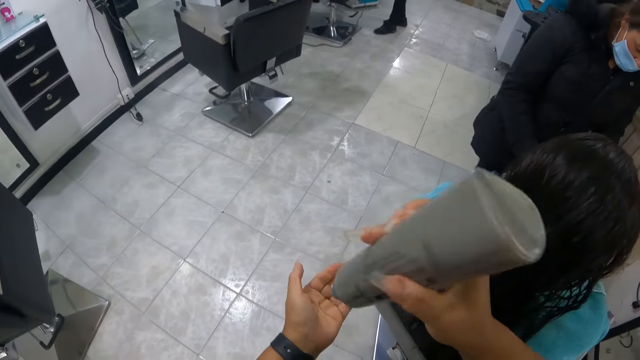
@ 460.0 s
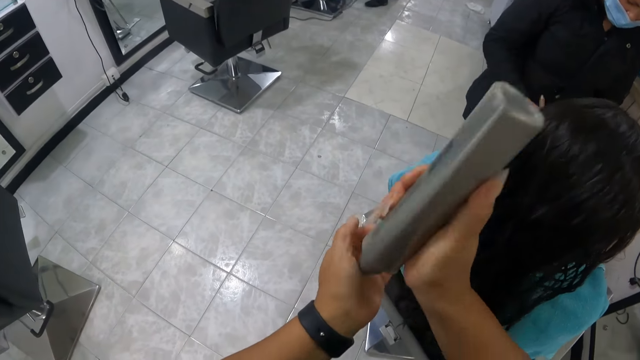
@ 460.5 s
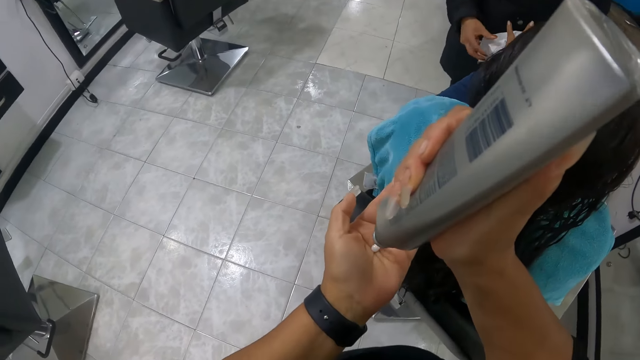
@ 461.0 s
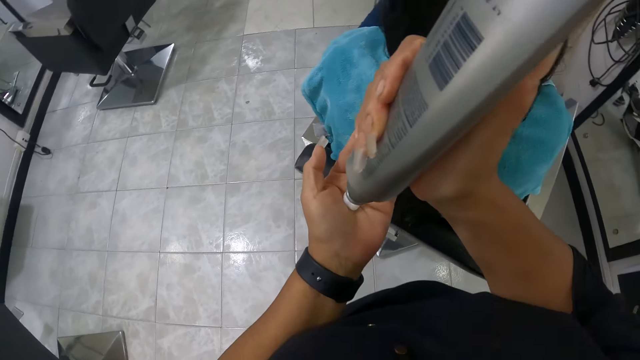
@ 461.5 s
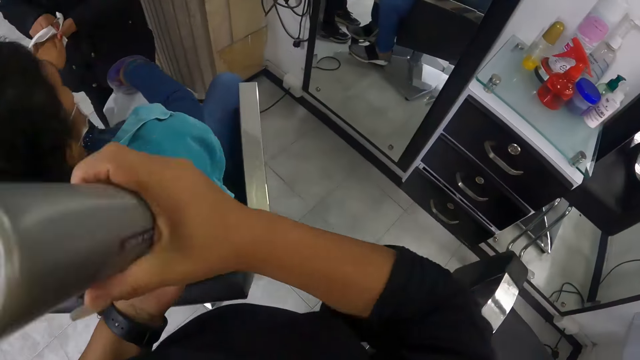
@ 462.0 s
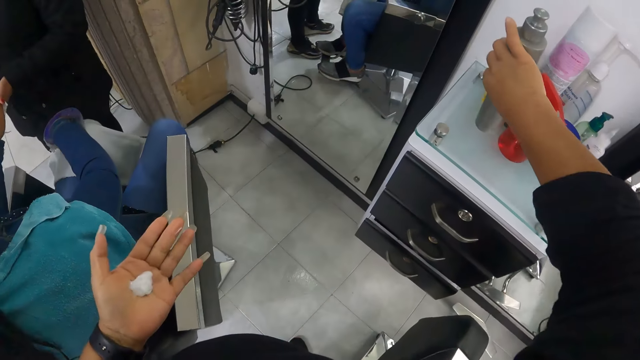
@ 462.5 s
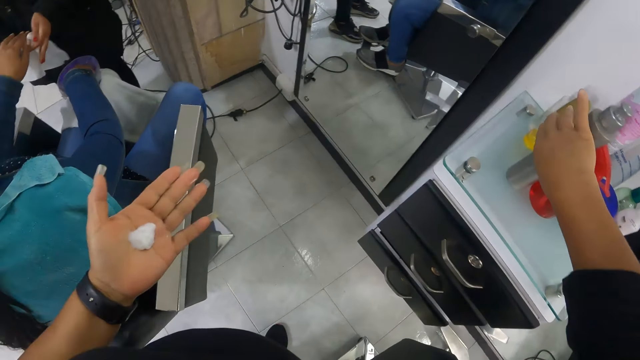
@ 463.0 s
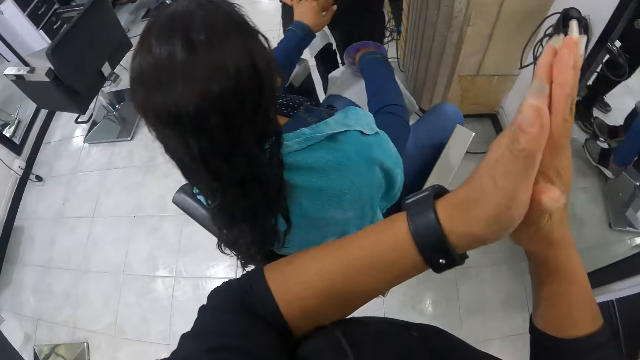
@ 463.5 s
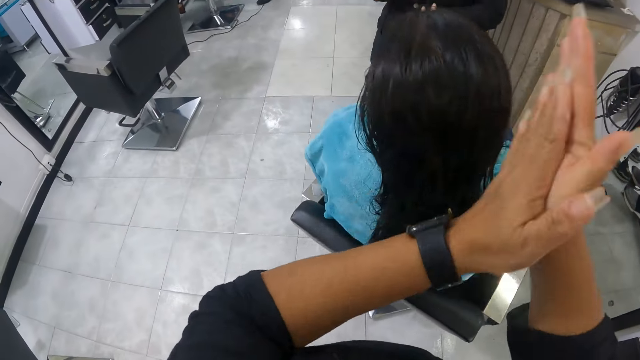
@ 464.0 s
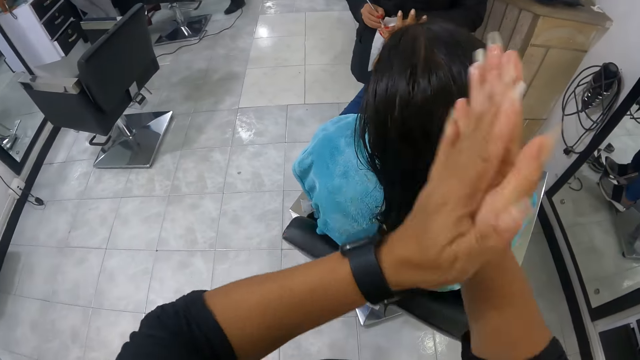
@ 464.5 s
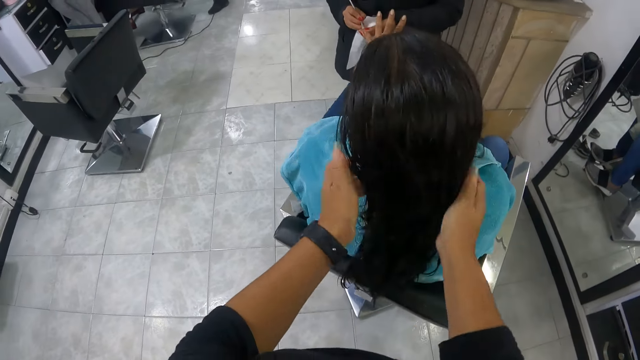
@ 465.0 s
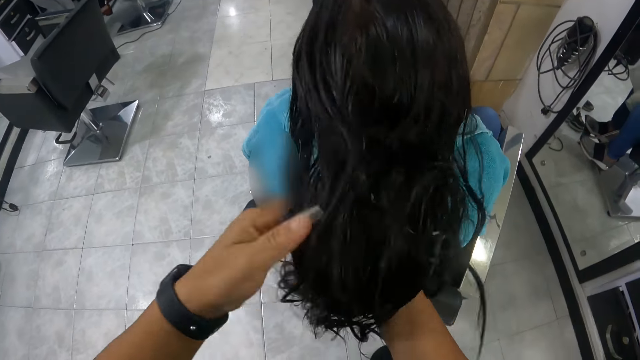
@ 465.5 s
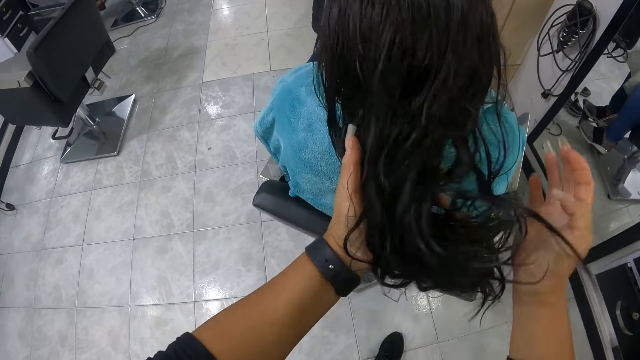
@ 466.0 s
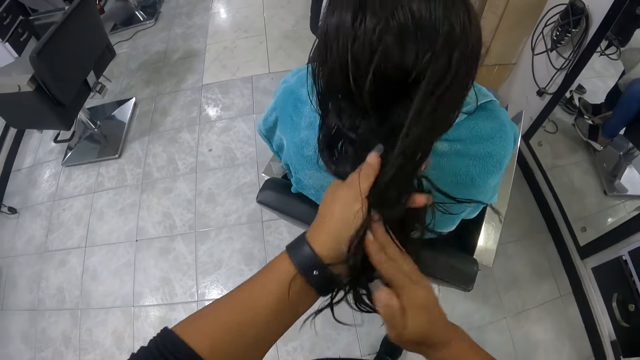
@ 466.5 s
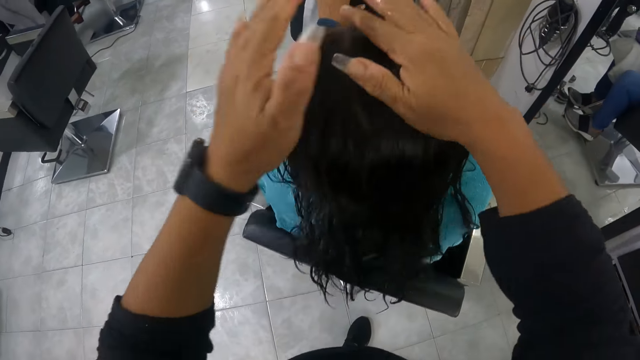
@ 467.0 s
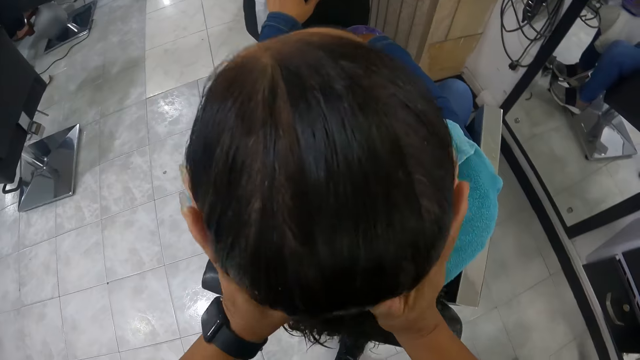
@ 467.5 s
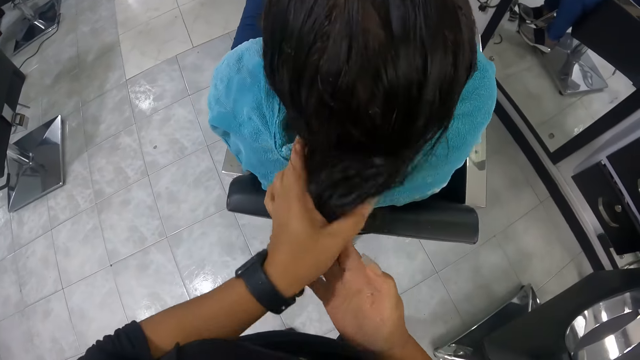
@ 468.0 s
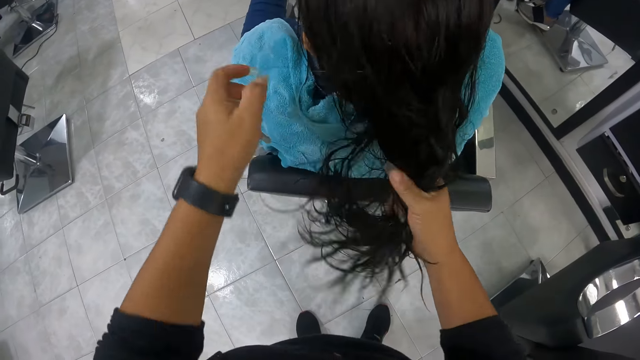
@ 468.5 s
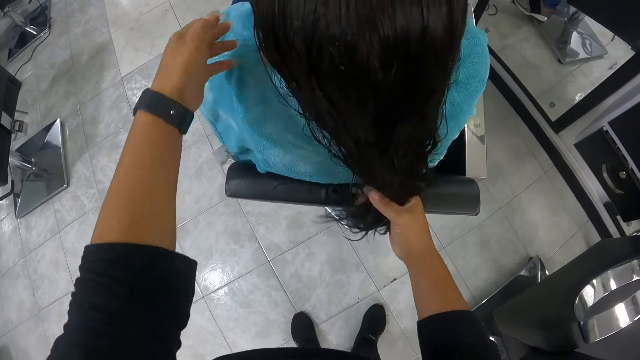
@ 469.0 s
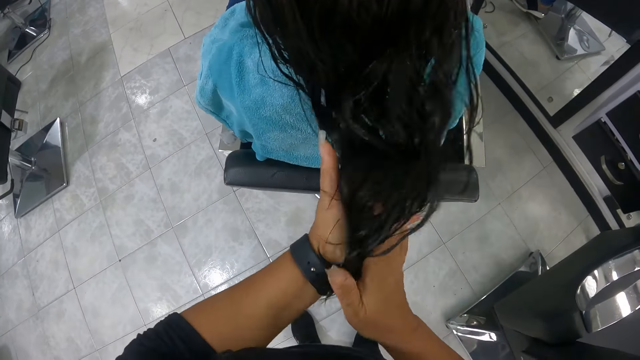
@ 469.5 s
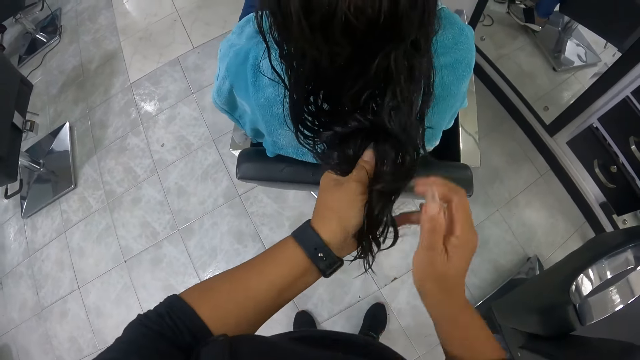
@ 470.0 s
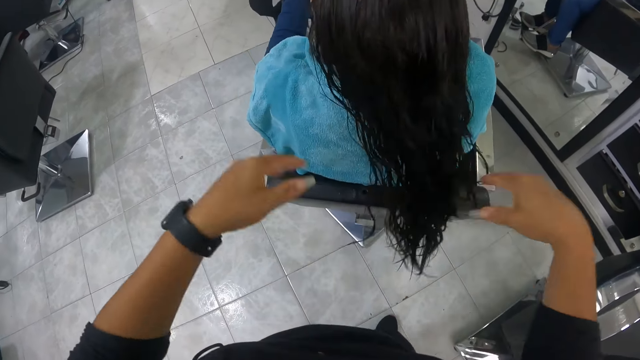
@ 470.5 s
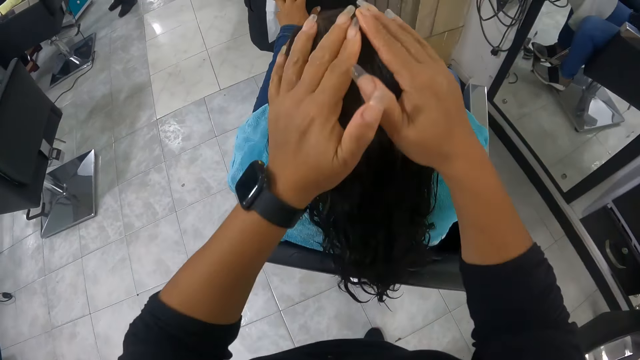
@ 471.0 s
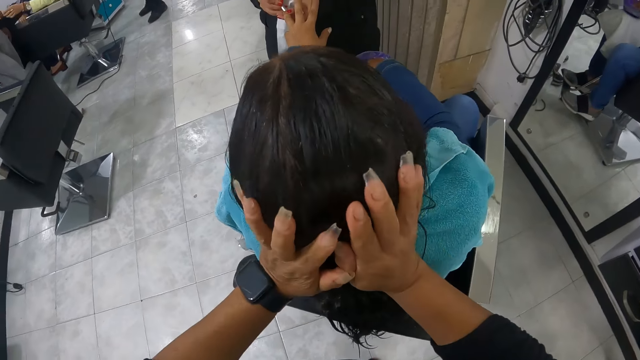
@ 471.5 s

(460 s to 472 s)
The camera wearer puts the hair cream on her left palm. She keeps the hair cream on the table with her right hand. She rubs the hair cream with both palms. She rubs the cream on the woman's hair.

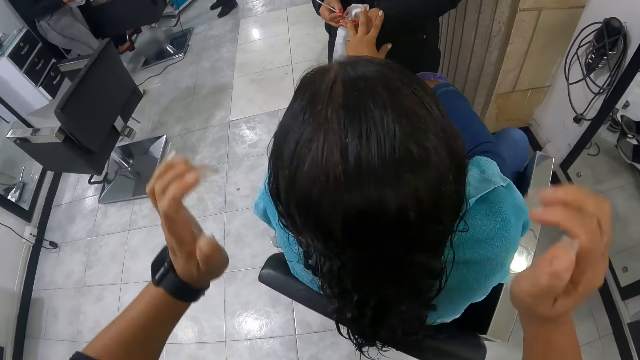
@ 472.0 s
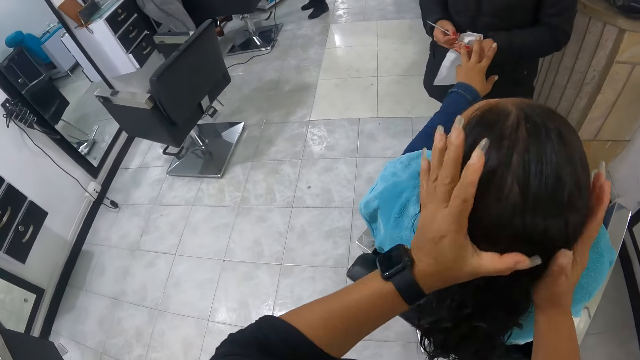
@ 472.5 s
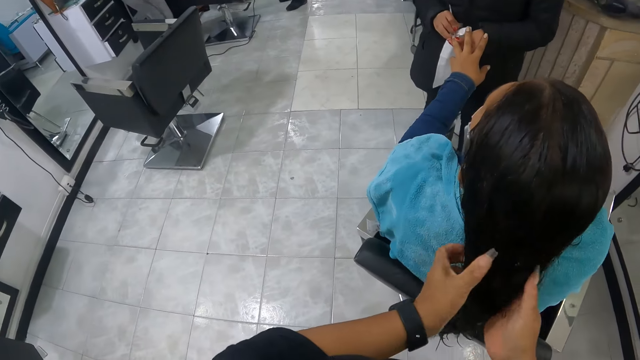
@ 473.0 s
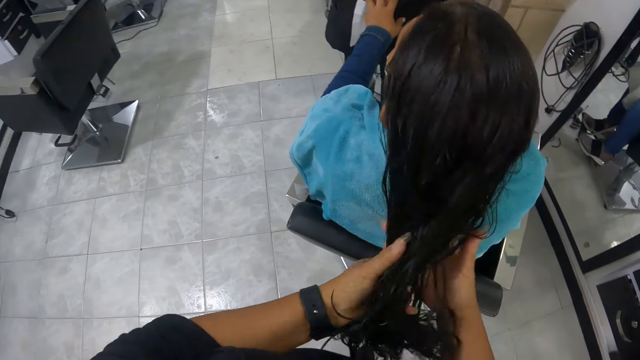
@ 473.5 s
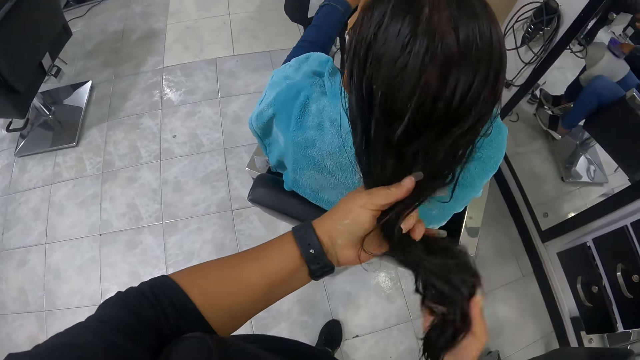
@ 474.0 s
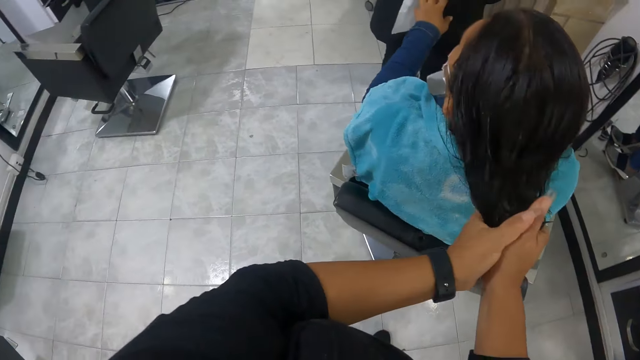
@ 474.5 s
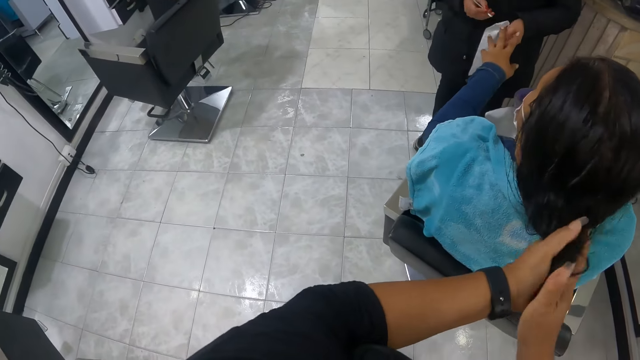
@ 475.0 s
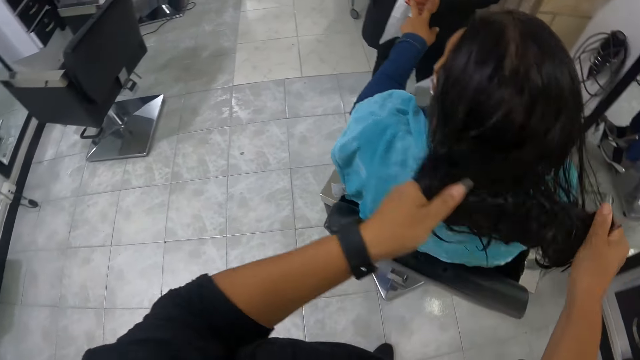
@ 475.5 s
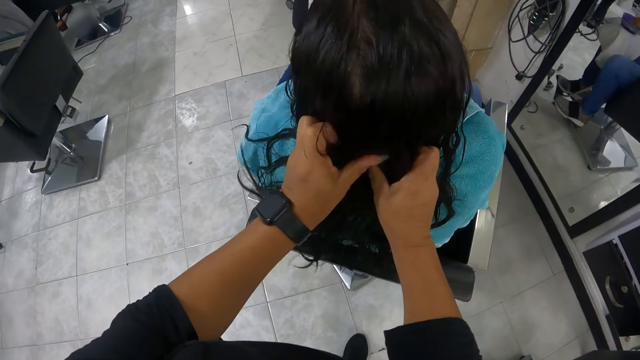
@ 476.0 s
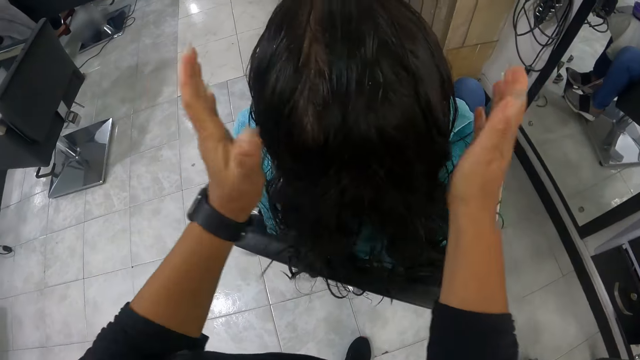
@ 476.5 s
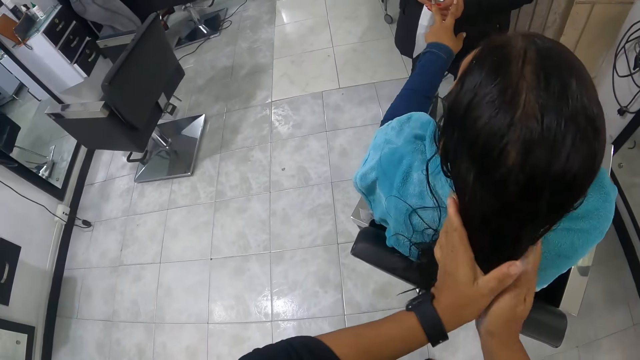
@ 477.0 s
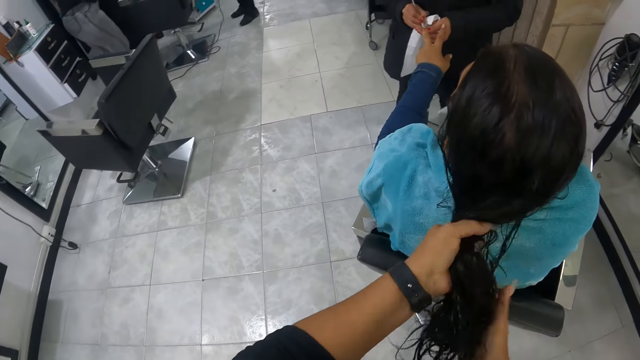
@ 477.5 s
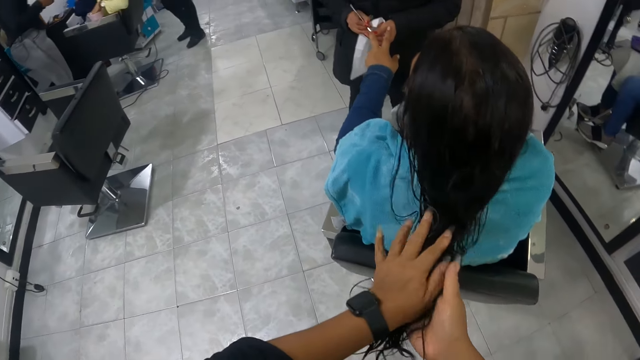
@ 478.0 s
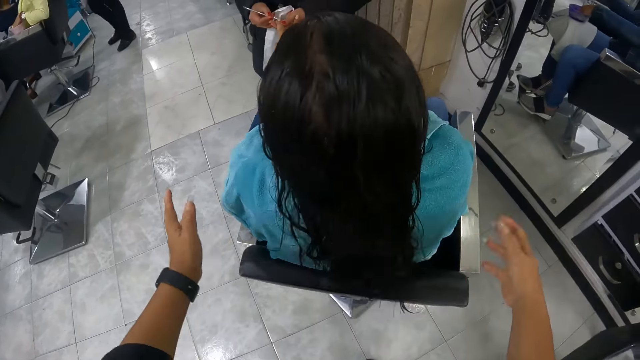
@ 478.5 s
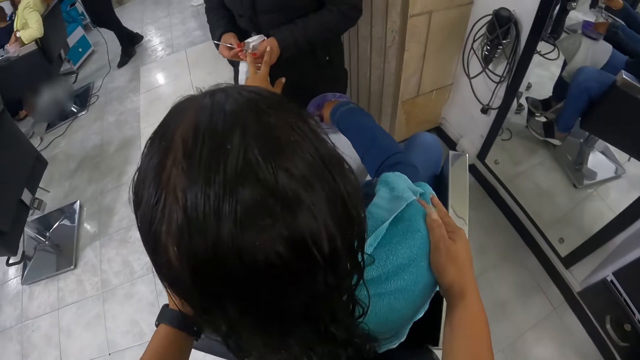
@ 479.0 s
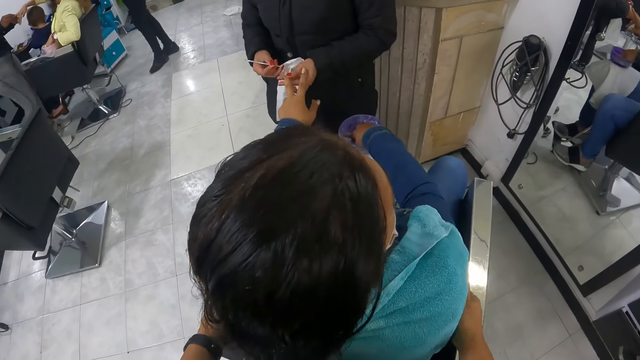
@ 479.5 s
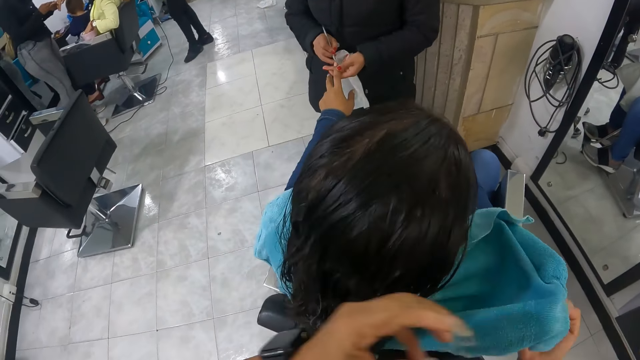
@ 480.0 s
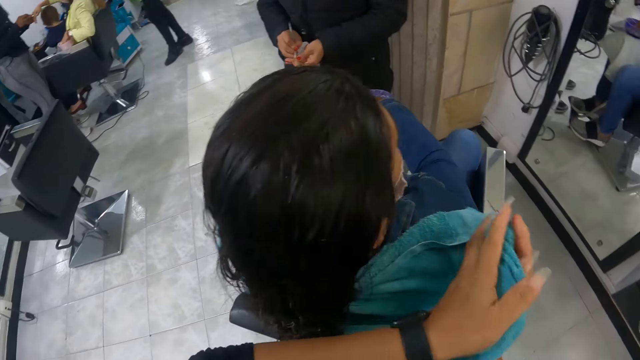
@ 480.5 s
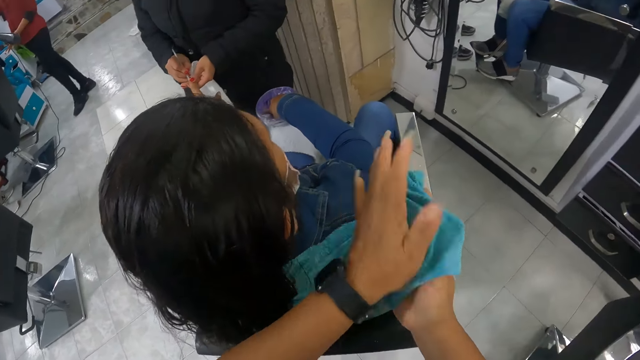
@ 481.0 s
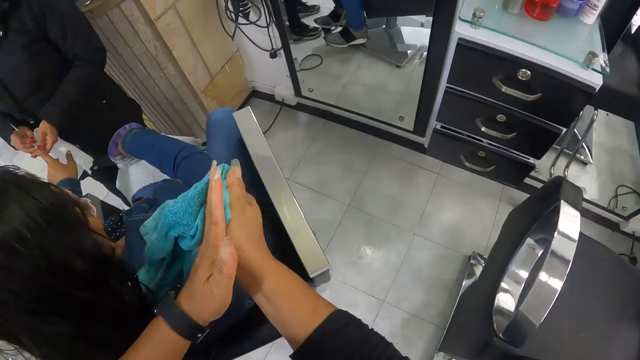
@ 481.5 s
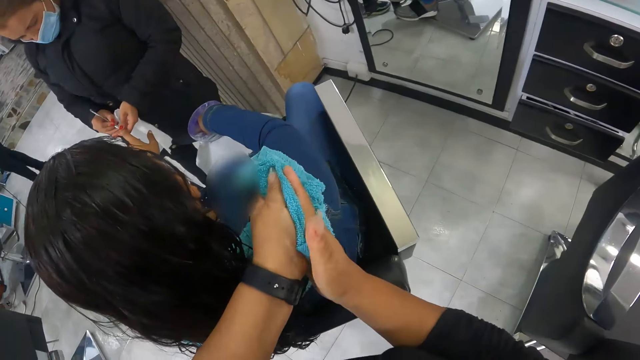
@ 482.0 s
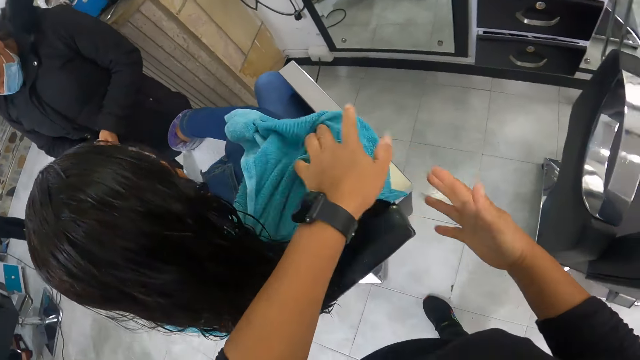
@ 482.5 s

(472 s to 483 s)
The camera wearer cleans both hands on the towel.
